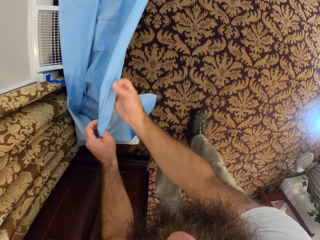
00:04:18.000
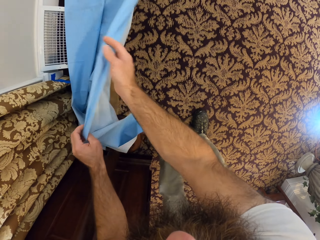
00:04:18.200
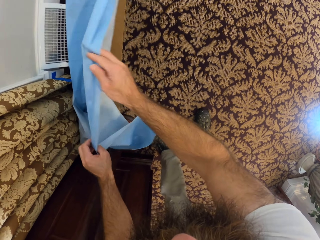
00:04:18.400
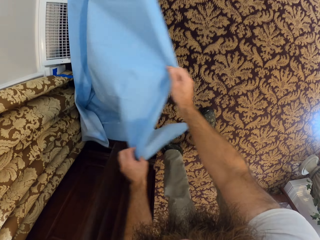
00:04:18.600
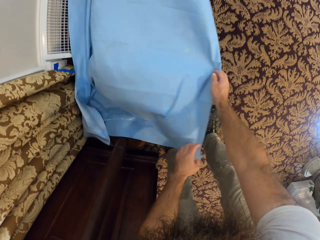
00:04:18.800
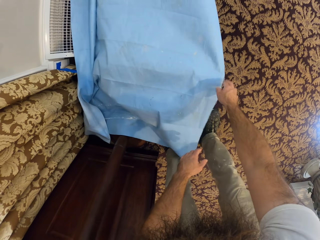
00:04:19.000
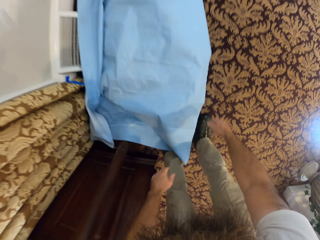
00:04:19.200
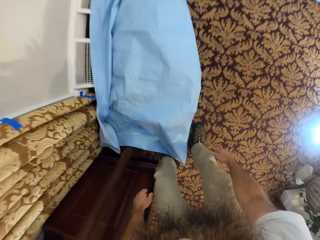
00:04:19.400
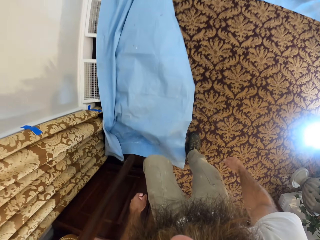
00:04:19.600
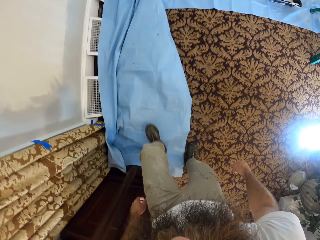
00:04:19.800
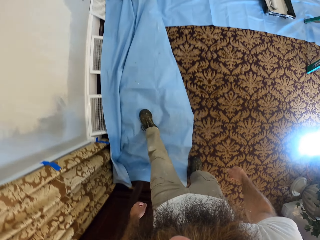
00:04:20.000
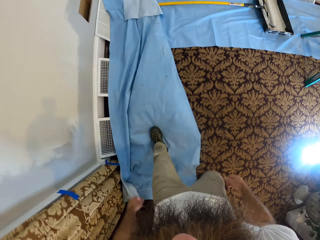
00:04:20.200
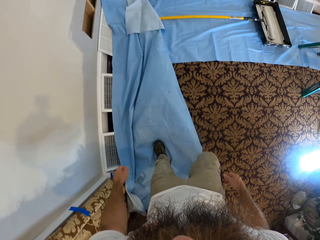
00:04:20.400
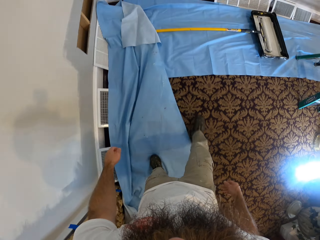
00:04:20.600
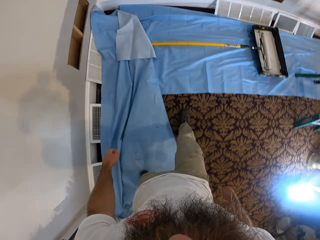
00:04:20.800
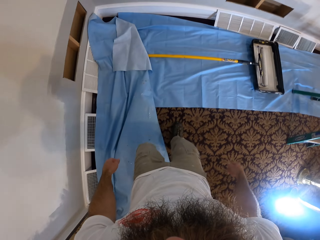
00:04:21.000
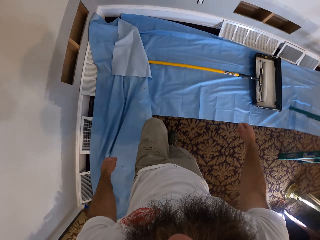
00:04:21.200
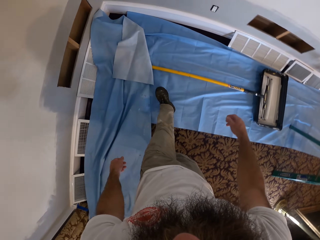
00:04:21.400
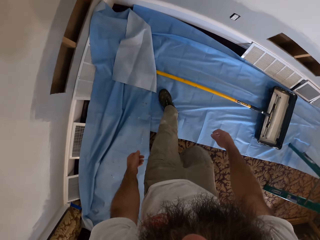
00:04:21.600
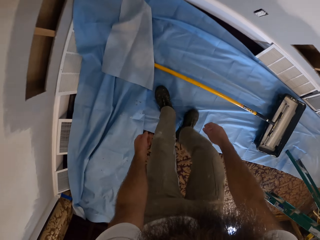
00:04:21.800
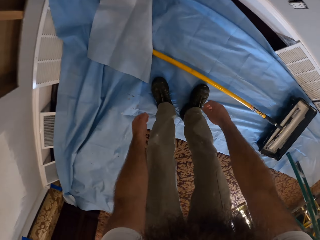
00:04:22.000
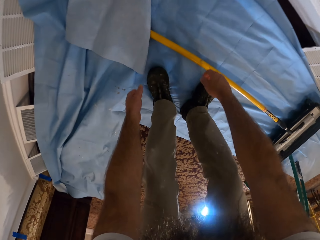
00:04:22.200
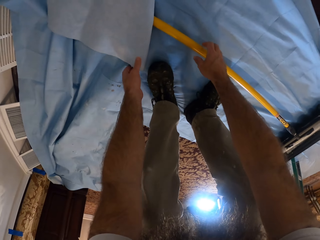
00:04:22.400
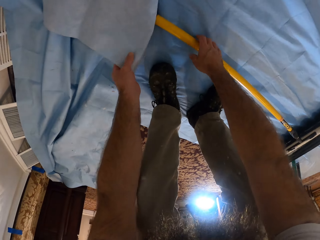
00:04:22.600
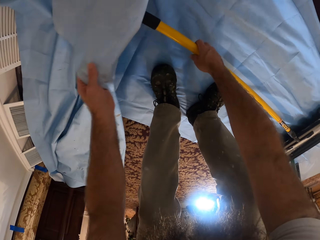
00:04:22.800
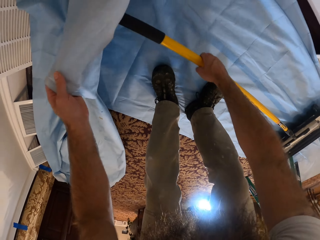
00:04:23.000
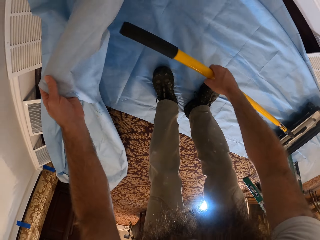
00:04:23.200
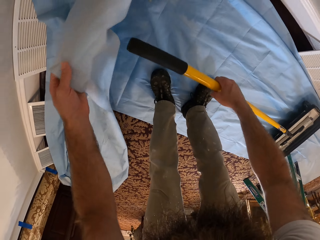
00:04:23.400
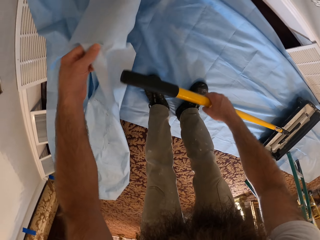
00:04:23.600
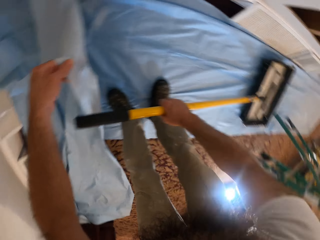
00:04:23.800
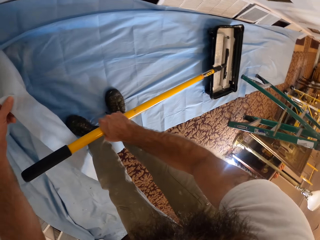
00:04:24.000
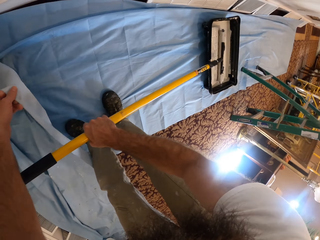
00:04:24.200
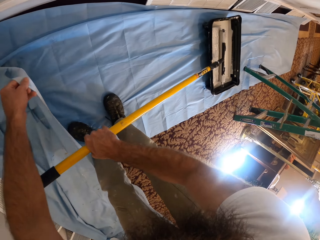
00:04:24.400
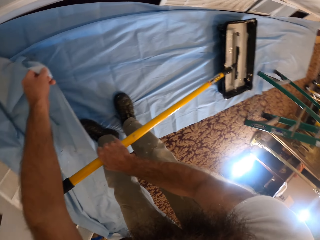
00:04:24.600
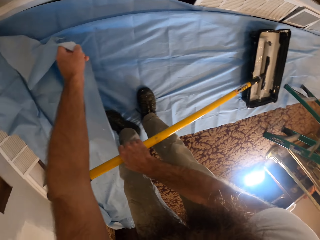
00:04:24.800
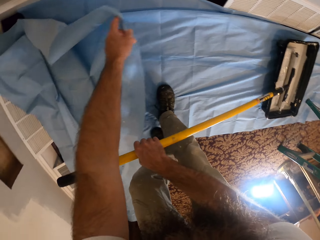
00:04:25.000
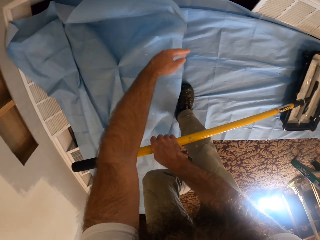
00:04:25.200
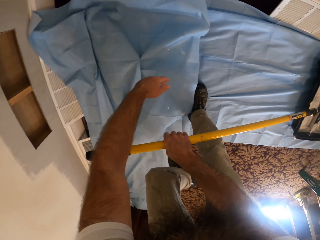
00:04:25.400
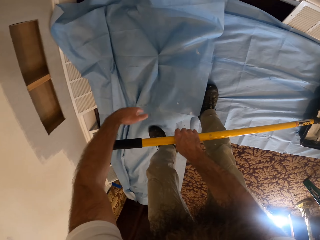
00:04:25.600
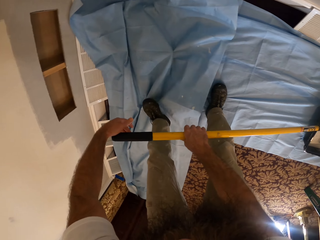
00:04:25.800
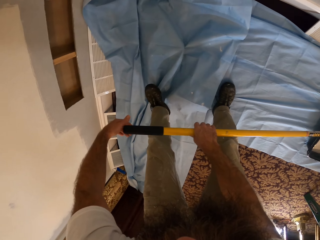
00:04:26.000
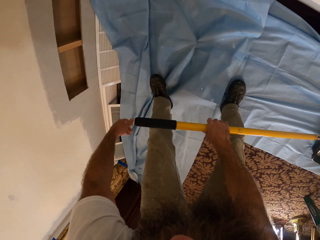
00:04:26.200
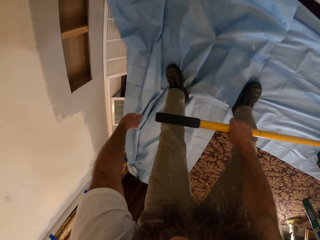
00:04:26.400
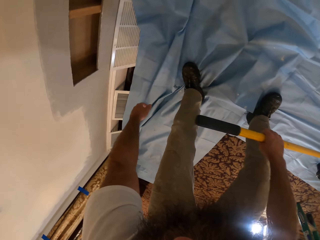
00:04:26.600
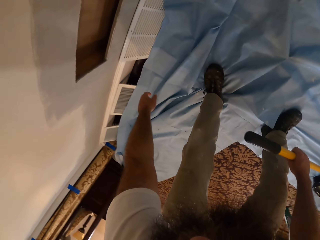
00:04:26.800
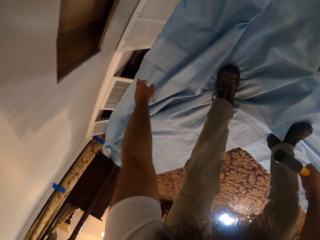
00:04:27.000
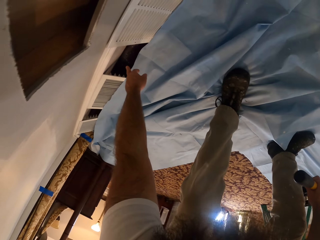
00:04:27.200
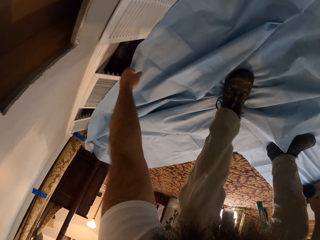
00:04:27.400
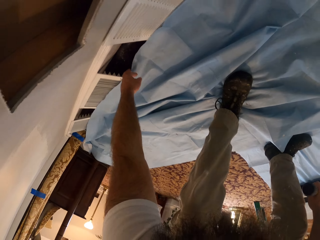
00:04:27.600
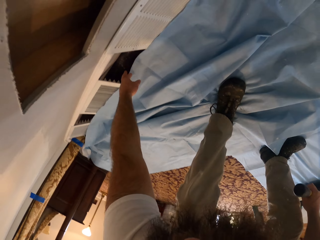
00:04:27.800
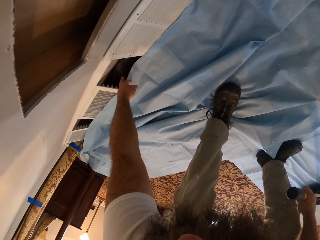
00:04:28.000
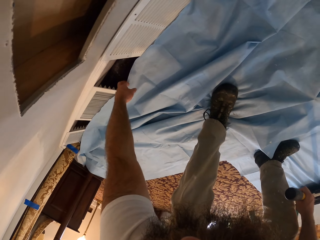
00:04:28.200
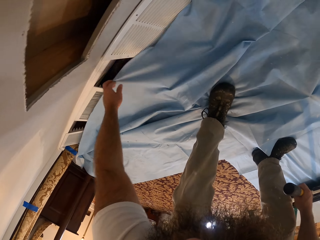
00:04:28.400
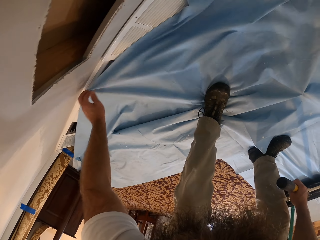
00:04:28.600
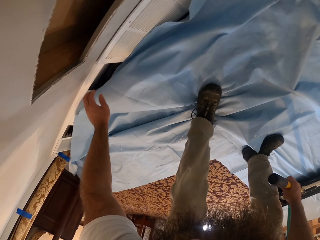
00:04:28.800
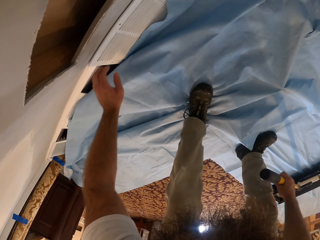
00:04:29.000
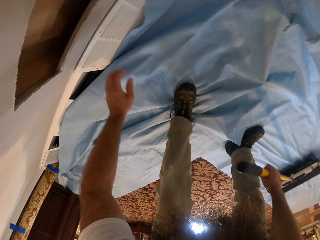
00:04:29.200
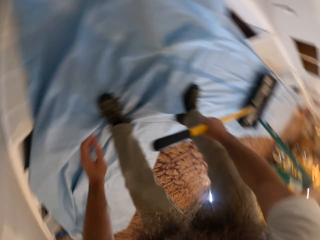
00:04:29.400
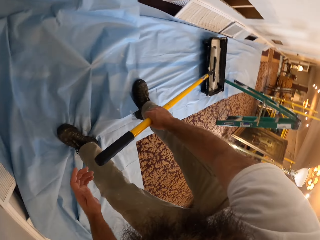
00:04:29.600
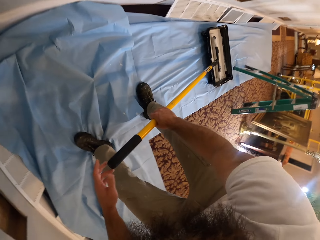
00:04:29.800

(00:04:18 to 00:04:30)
The camera wearer walks on the paint cloth or drop cloth. He raises the paint roller from the floor with his right hand. He lifts the paint cloth. He adjusts the drop cloth on the floor with his left hand. He drops the paint cloth. He adjusts the paint cloth.

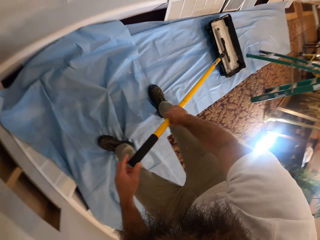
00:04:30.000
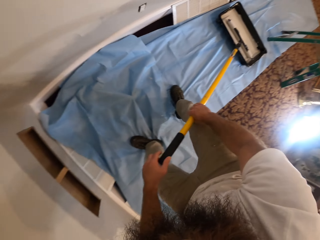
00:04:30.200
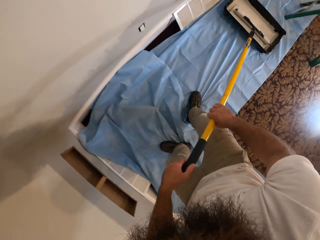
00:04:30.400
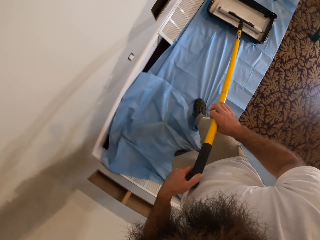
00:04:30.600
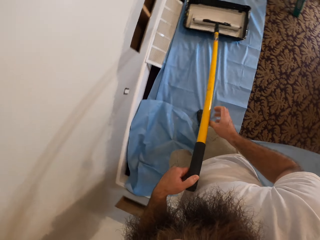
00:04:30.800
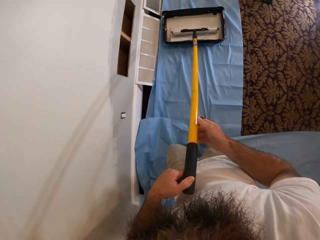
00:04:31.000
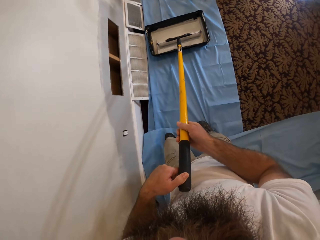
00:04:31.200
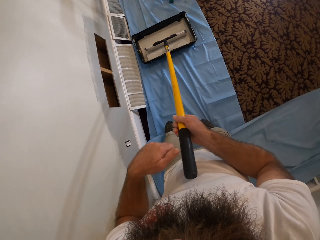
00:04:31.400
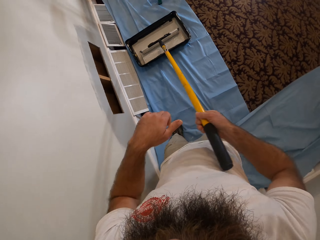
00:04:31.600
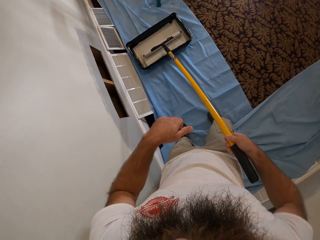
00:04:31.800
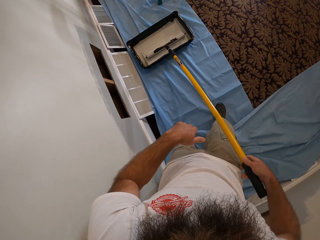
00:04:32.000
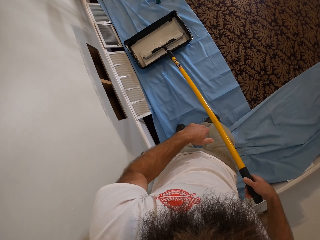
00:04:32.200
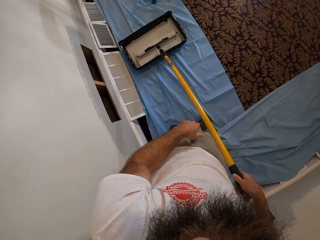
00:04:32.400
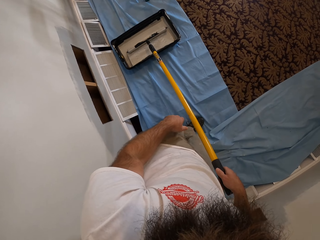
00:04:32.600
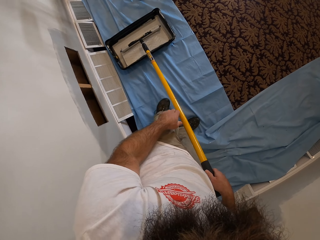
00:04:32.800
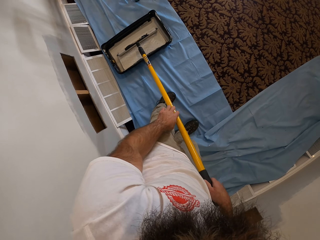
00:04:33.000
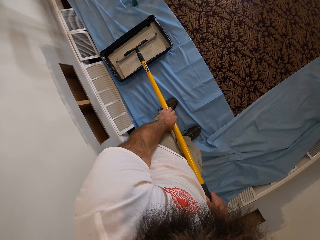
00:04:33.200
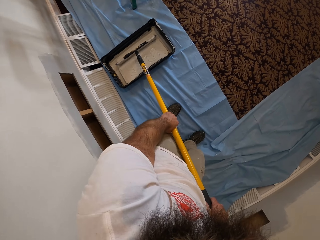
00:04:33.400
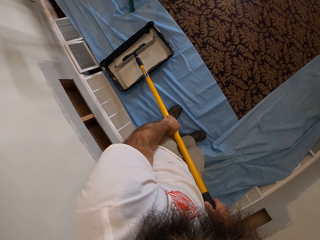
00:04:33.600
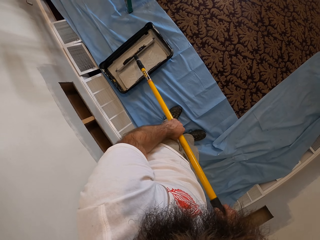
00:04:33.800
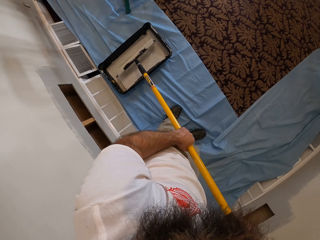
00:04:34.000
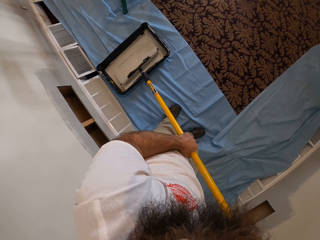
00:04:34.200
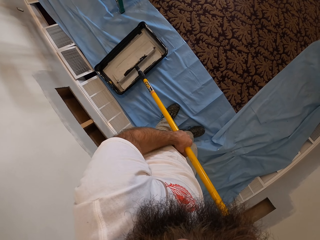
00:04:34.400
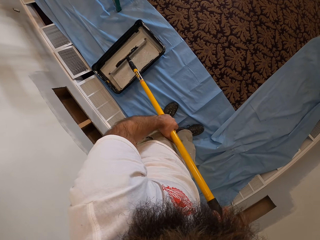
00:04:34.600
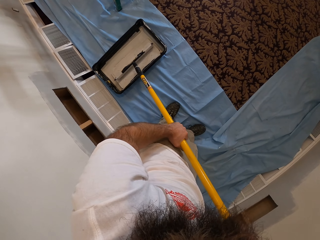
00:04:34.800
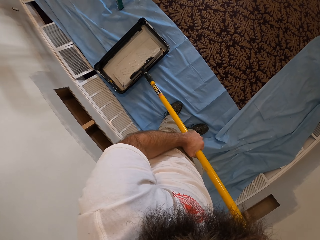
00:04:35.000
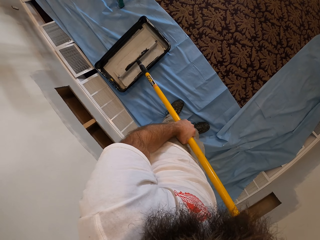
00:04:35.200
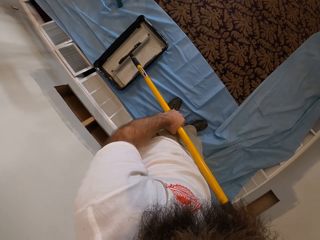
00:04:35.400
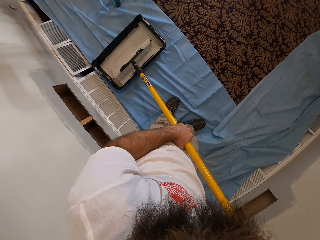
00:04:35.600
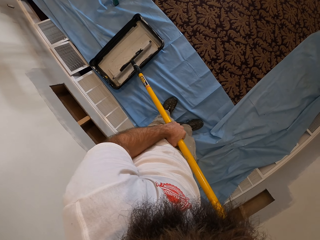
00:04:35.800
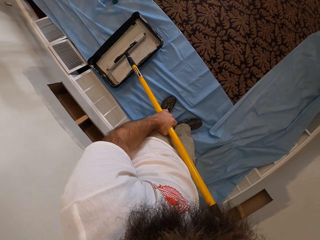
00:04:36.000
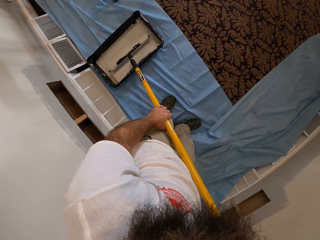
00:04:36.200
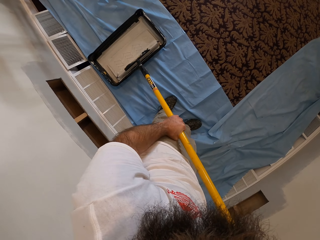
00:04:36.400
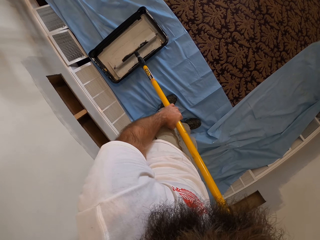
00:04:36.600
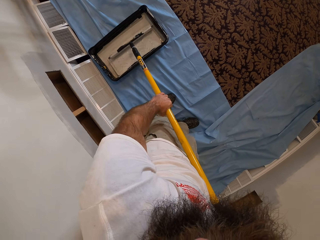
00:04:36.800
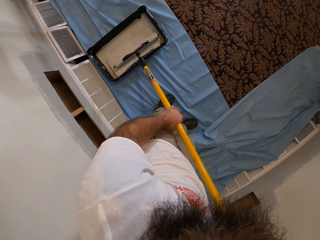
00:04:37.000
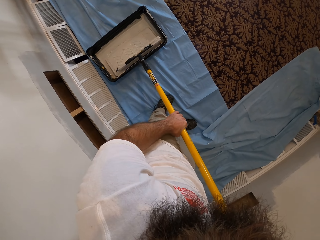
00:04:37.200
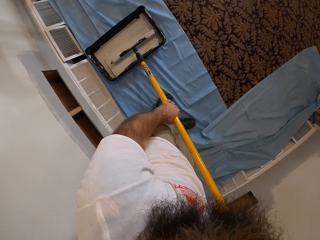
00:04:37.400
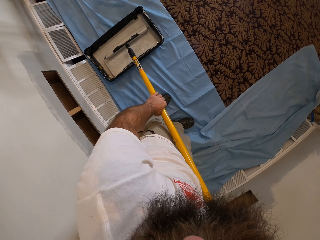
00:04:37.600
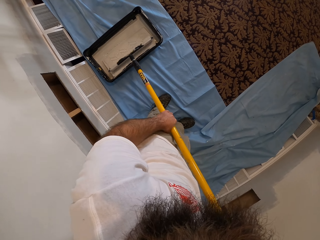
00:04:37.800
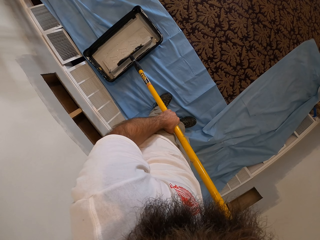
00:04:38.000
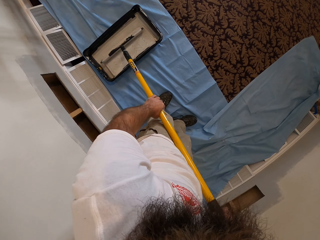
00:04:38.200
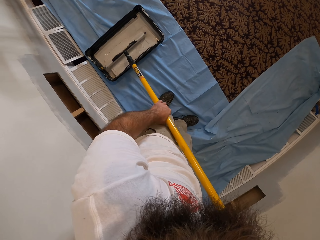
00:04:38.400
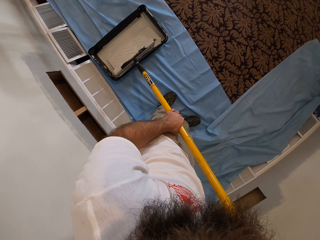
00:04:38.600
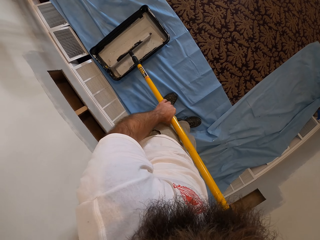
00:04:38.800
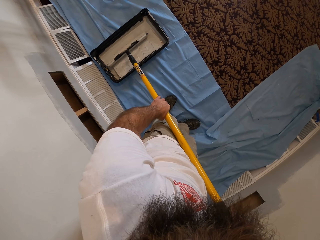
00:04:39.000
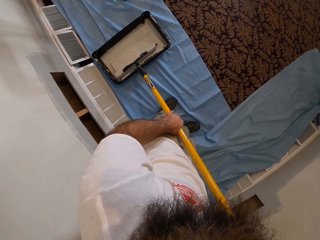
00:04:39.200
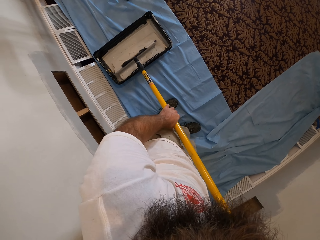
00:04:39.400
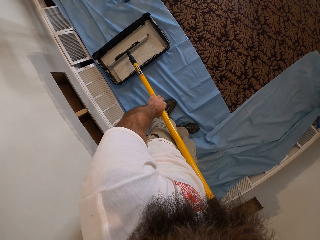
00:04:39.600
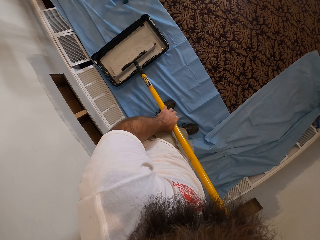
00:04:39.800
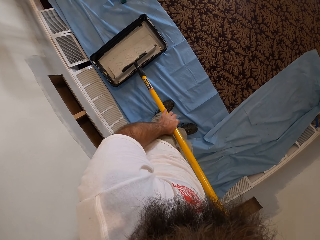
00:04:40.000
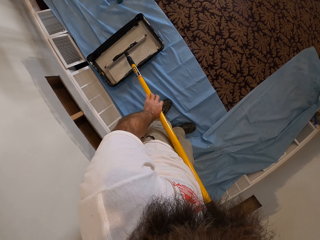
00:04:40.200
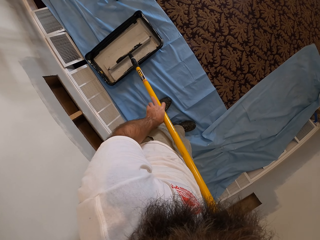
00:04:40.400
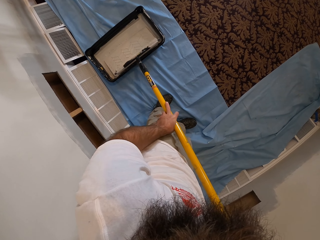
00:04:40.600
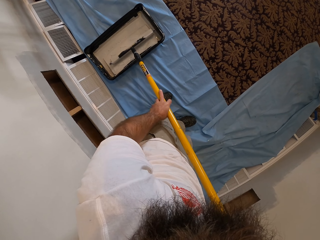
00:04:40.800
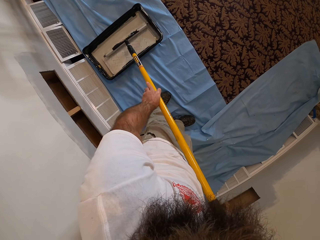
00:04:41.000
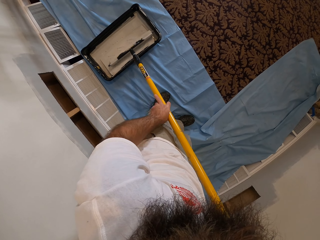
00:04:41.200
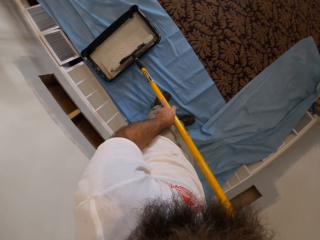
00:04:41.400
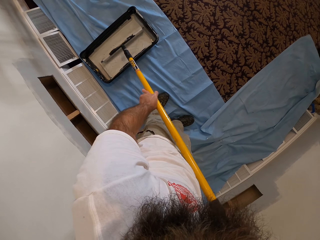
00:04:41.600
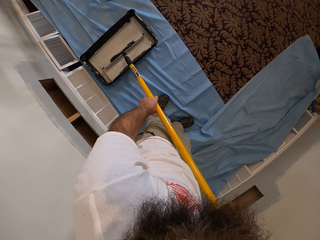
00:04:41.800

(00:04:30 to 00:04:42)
The camera wearer holds the paint roller in the paint bowl with both hands. They look around. They soak the paint roller in both hands with paint from the paint bowl.
